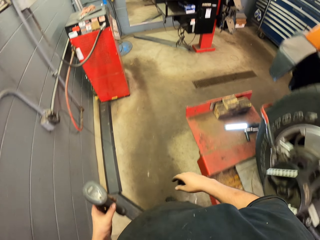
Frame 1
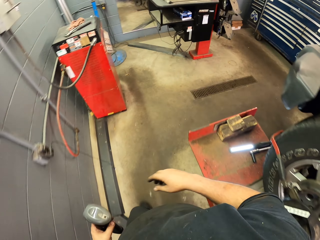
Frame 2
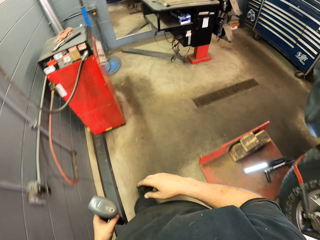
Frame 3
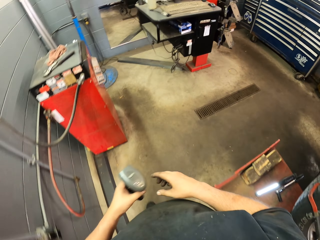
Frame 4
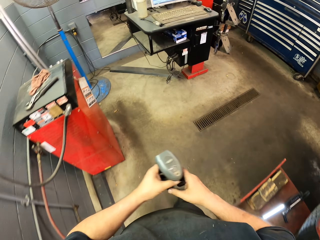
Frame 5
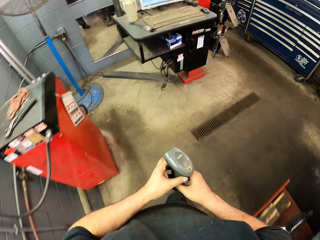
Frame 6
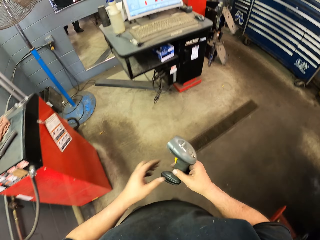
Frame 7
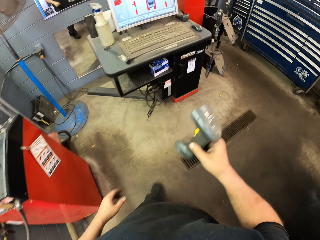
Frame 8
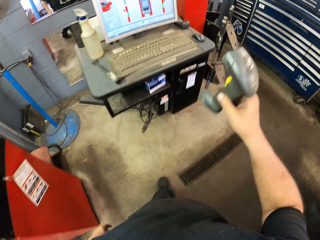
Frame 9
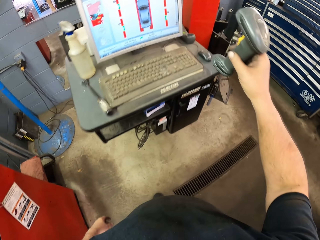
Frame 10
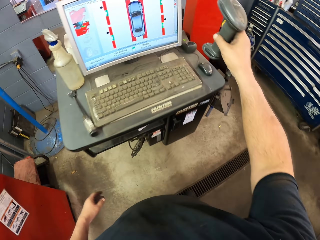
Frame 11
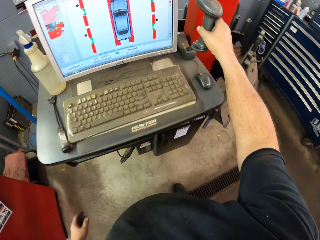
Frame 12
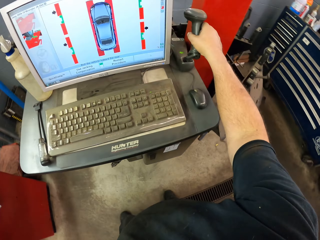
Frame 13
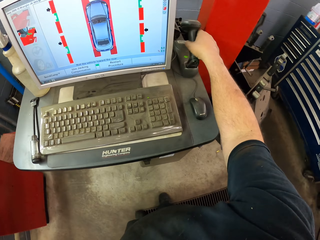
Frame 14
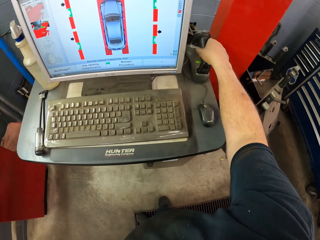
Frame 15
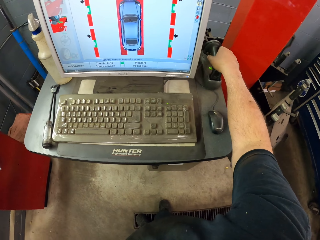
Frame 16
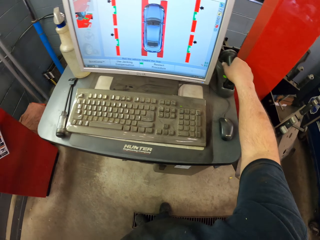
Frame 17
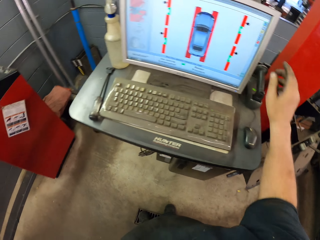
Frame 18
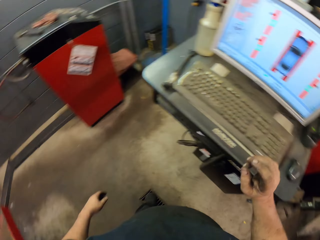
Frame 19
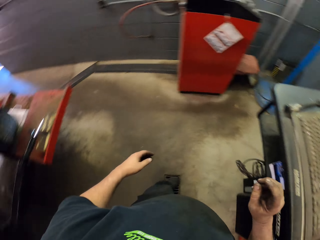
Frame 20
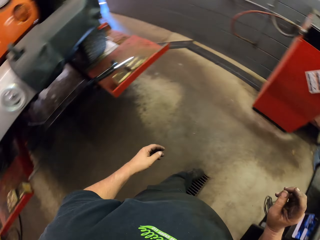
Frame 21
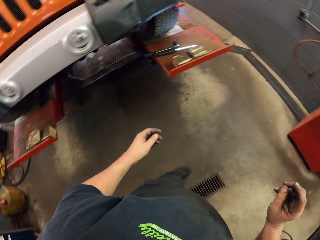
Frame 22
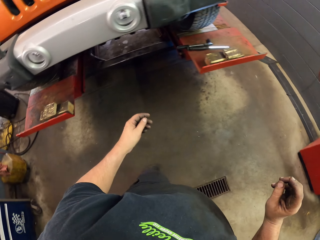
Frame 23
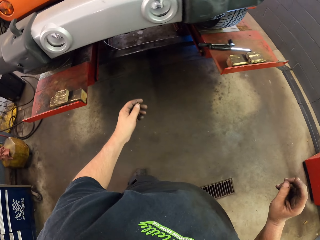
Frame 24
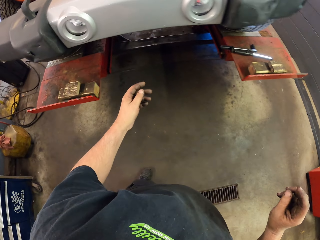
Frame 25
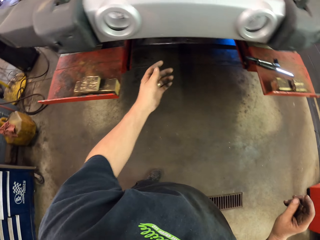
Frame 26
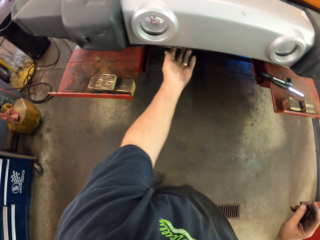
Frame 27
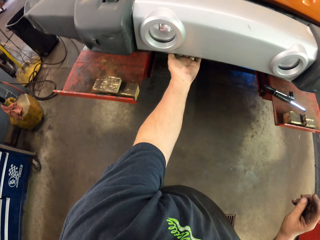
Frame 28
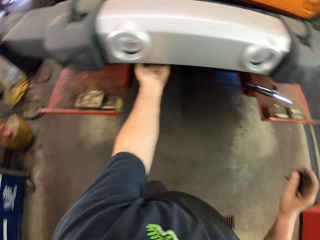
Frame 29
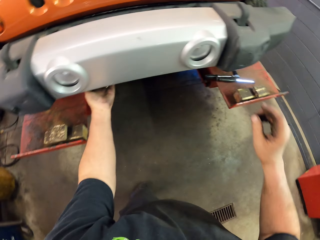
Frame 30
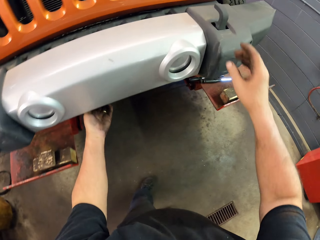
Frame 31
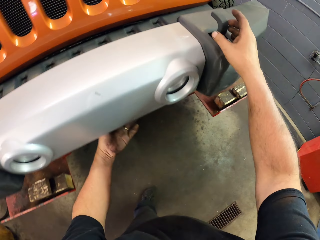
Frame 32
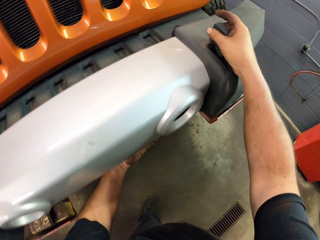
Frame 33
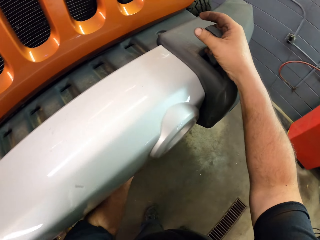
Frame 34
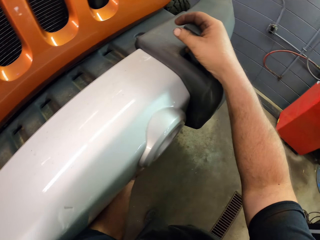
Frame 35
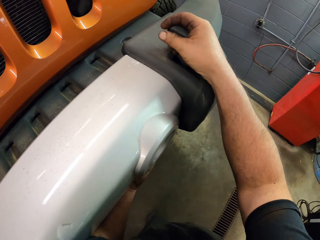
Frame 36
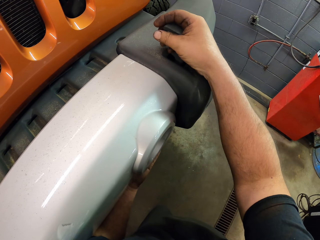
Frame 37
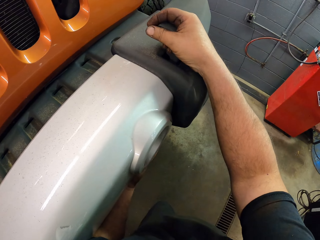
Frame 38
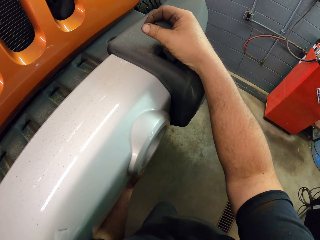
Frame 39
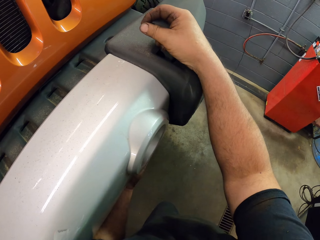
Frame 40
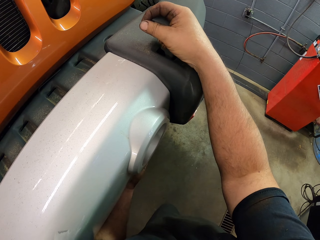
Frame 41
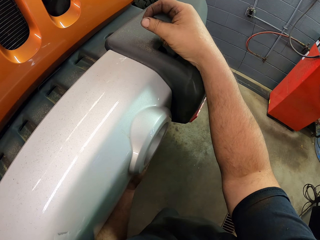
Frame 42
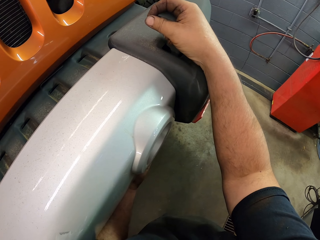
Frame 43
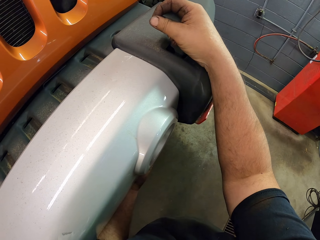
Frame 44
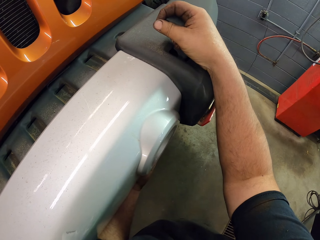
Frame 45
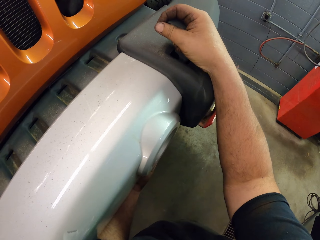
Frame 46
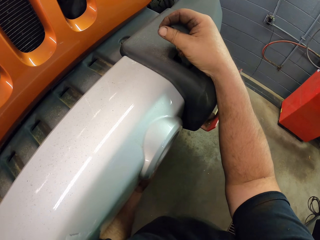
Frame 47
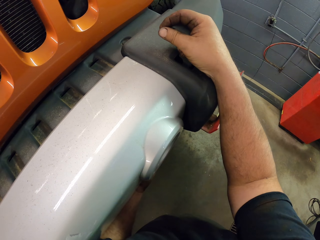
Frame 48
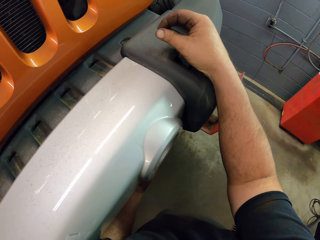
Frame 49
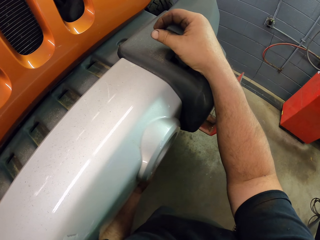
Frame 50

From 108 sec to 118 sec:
The camera wearer puts the wireless barcode scanner on the table. They turn around the room. They walk around the garage. They hold the vehicle. They touch the truck.

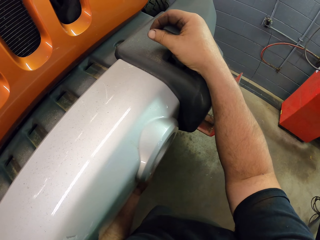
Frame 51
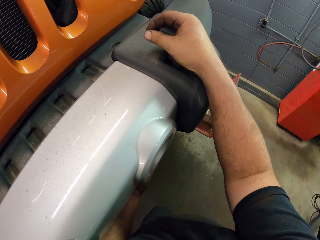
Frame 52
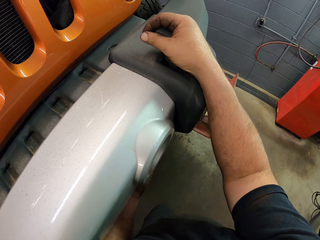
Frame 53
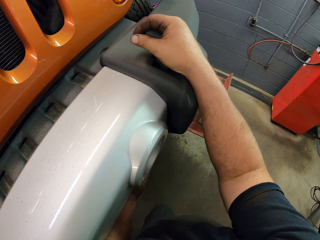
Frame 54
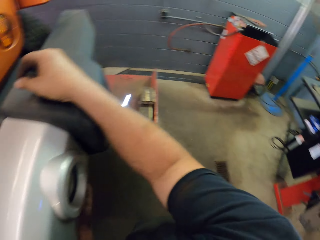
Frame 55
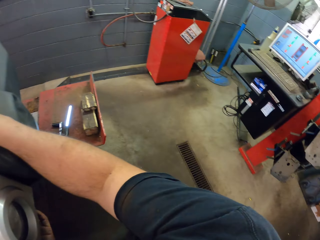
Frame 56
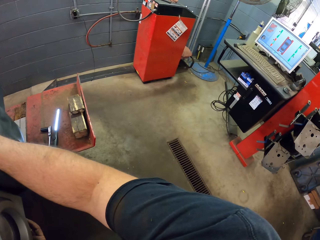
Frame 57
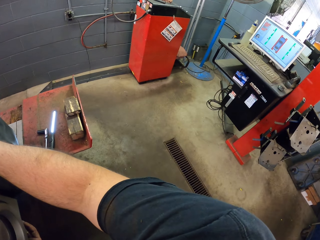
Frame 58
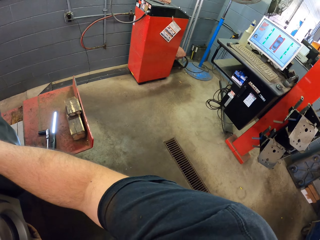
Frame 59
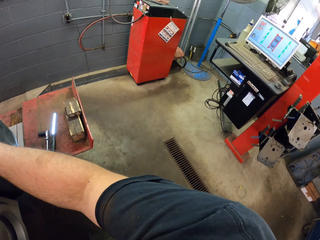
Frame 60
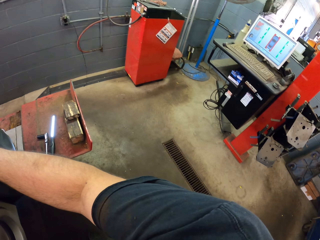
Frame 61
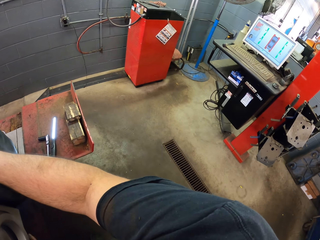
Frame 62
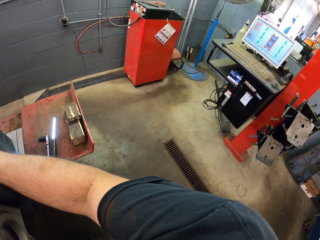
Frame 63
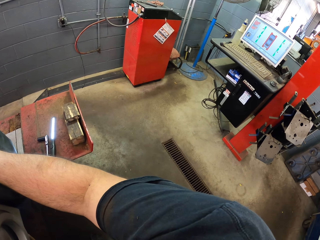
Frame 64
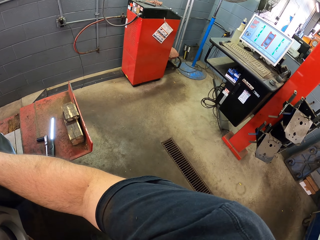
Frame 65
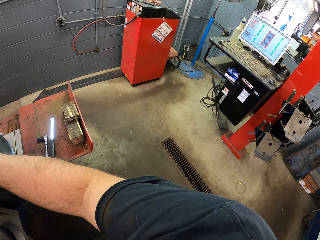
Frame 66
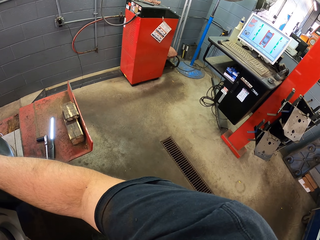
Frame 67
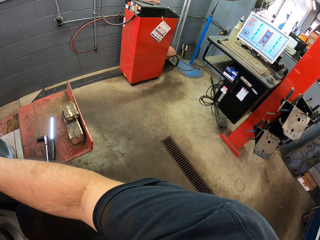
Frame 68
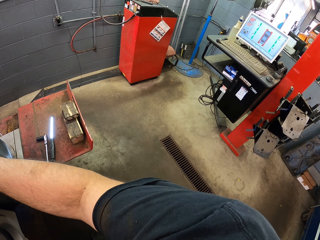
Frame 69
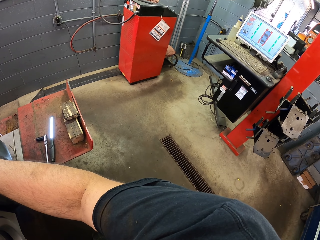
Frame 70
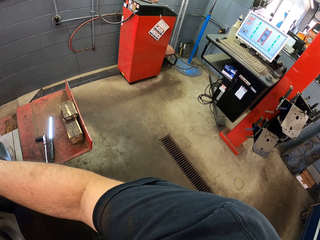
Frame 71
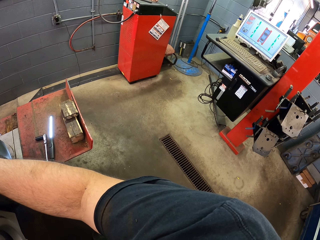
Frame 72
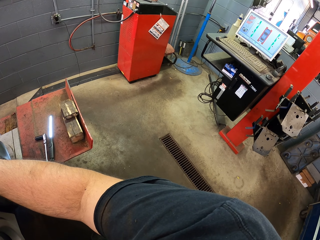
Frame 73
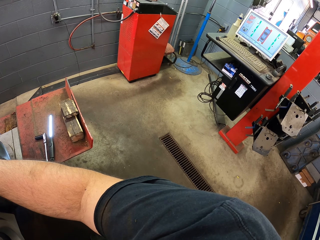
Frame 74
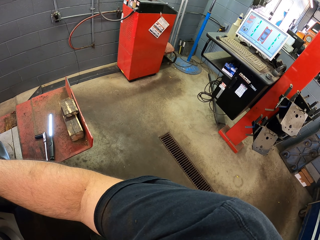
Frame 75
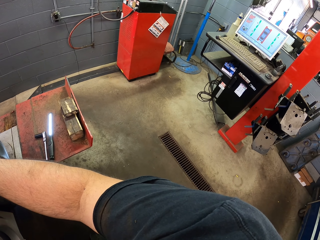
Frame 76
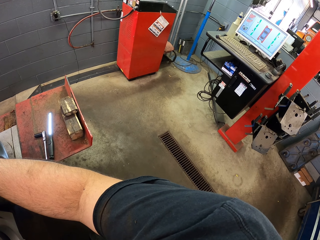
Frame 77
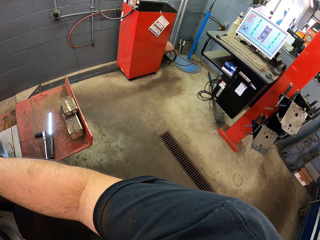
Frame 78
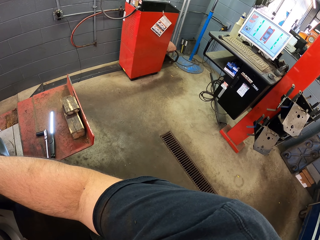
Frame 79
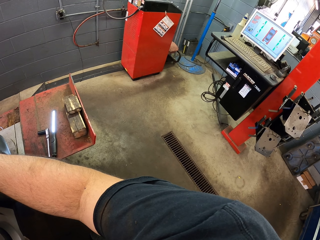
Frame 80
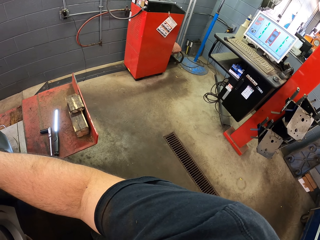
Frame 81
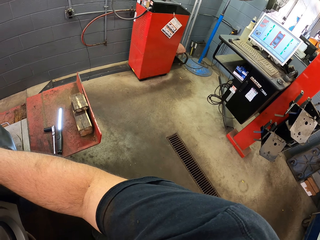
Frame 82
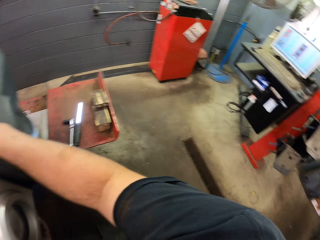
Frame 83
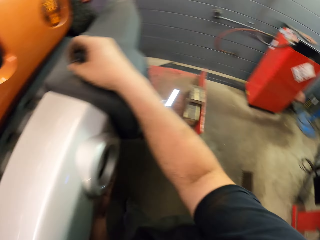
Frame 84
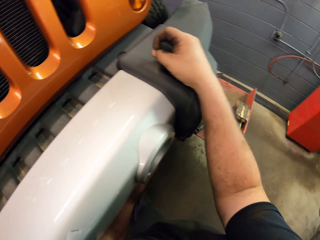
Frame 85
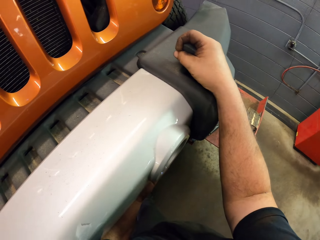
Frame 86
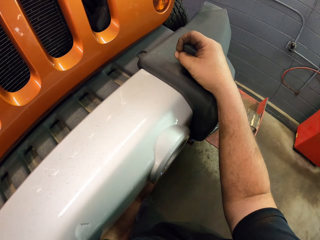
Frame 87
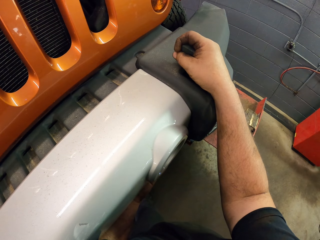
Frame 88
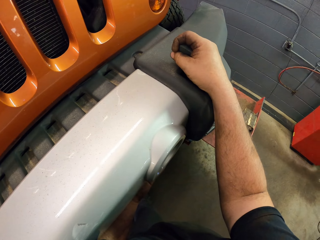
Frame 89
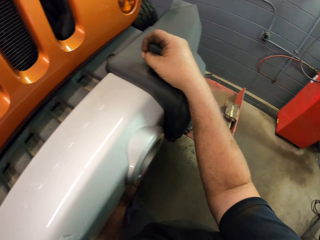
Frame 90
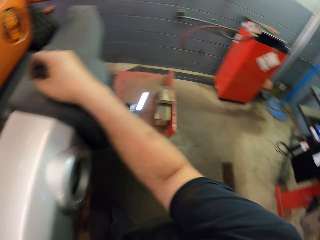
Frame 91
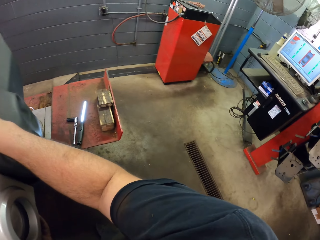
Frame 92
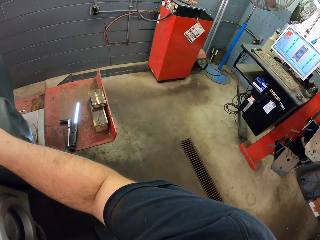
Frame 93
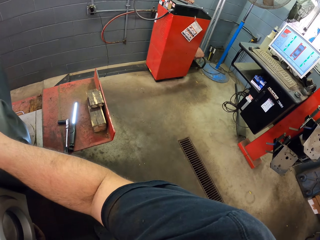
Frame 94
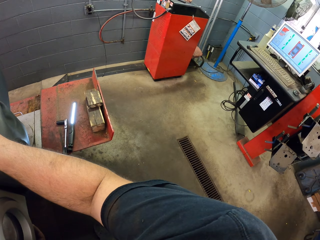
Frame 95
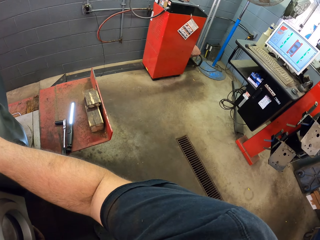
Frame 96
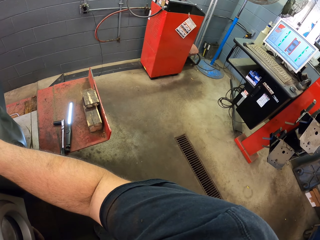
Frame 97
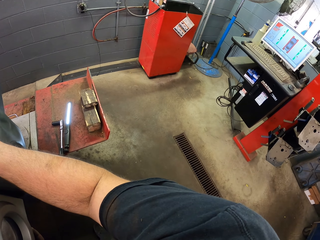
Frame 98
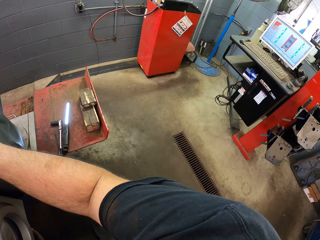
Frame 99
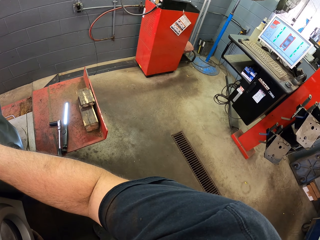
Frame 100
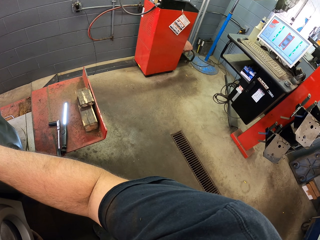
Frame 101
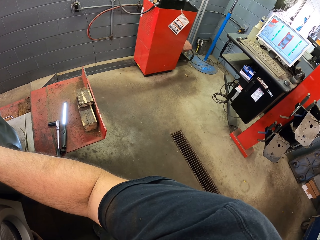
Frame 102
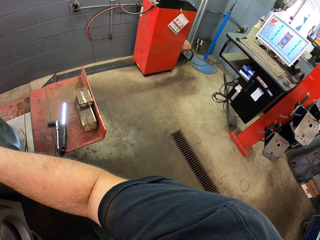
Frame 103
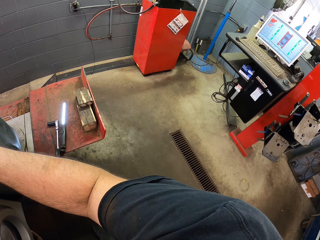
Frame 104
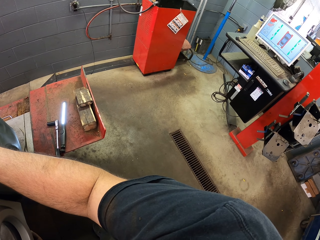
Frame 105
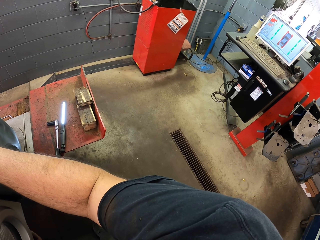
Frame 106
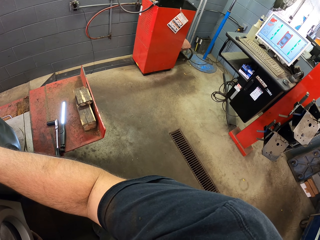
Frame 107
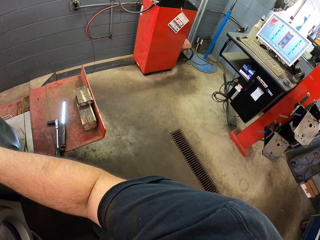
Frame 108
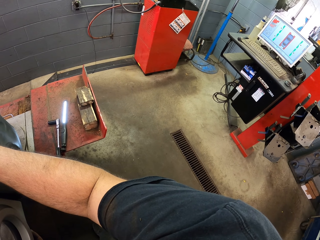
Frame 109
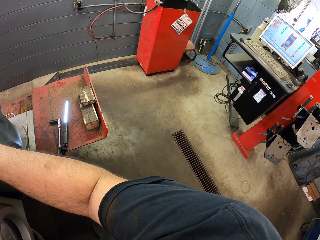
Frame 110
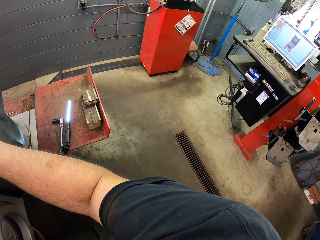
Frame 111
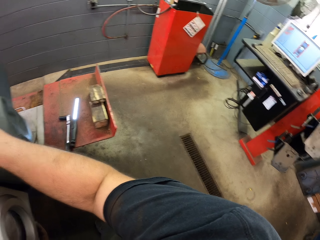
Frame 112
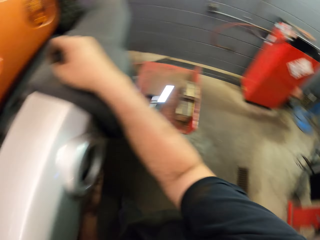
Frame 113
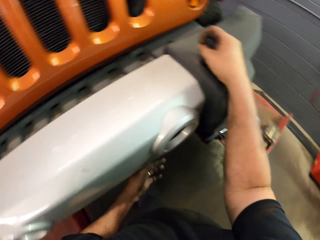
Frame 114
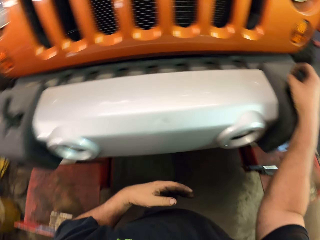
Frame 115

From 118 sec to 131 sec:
The camera wearer looks around the garage.
